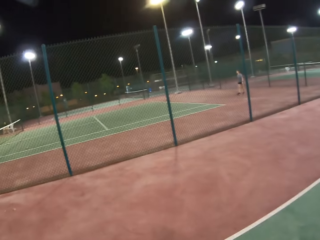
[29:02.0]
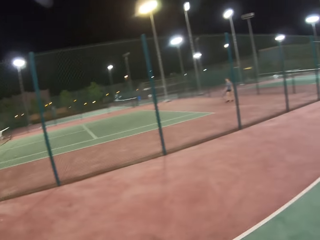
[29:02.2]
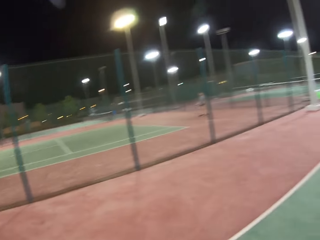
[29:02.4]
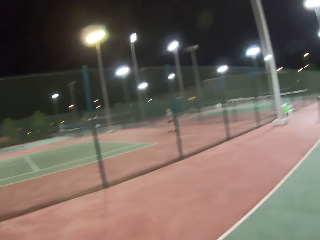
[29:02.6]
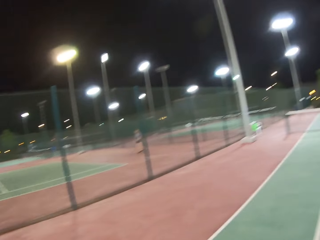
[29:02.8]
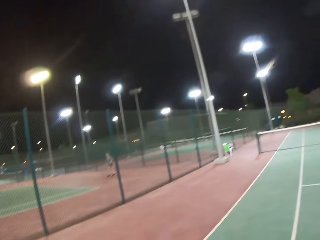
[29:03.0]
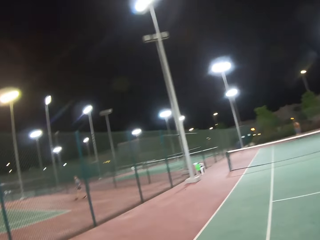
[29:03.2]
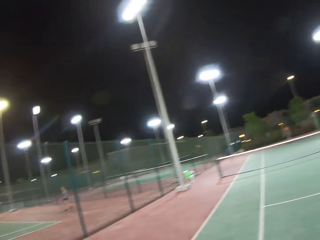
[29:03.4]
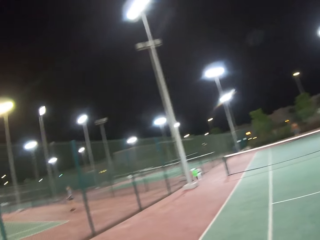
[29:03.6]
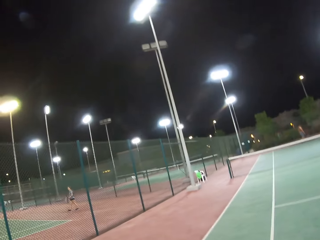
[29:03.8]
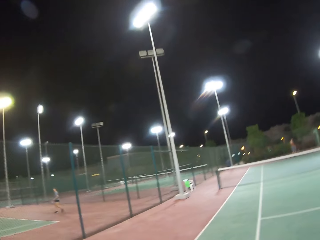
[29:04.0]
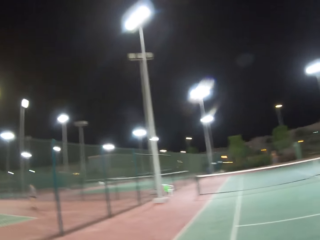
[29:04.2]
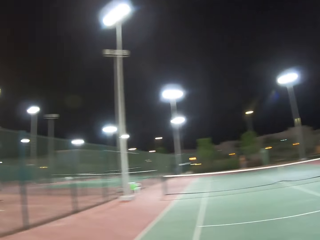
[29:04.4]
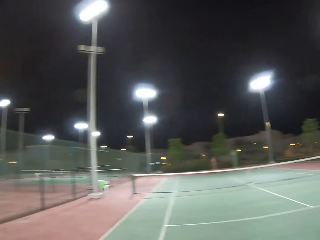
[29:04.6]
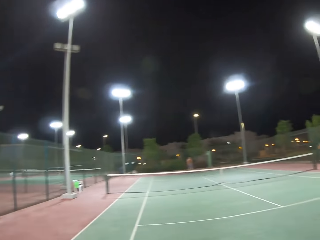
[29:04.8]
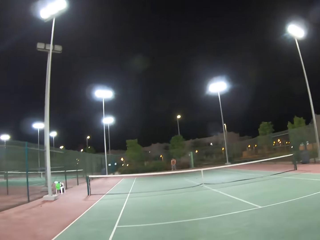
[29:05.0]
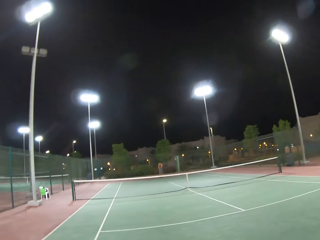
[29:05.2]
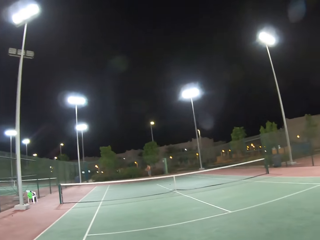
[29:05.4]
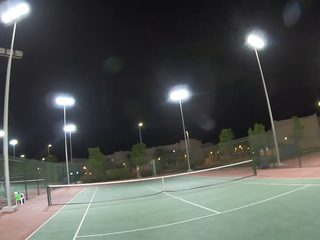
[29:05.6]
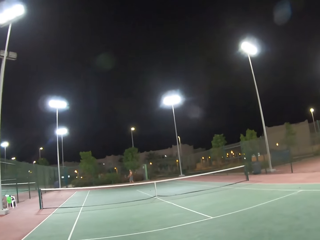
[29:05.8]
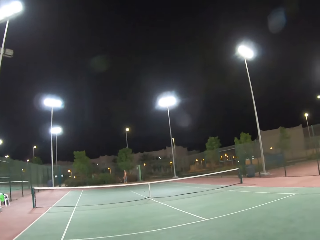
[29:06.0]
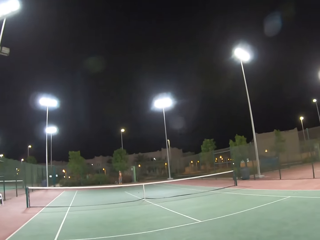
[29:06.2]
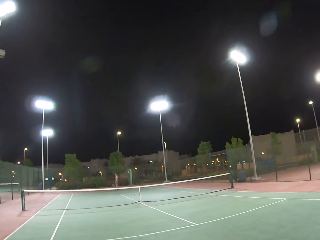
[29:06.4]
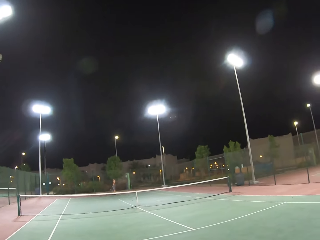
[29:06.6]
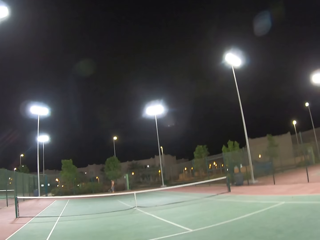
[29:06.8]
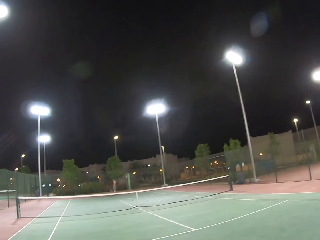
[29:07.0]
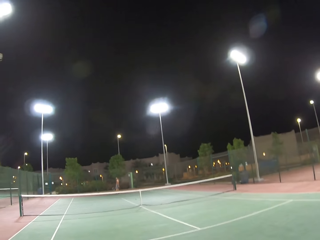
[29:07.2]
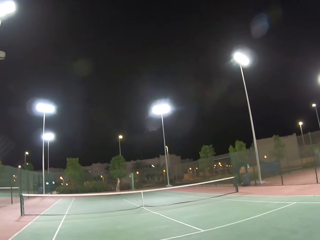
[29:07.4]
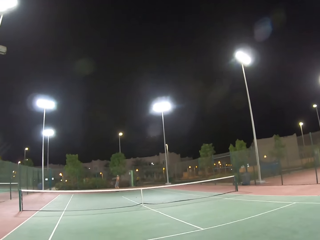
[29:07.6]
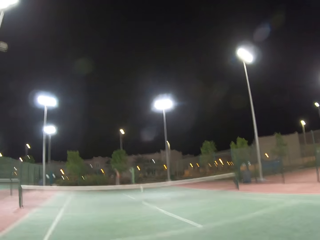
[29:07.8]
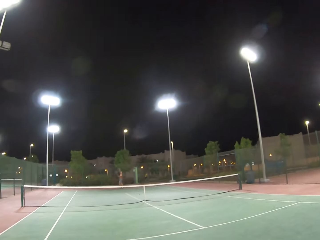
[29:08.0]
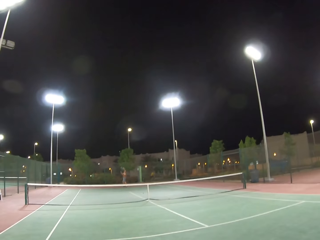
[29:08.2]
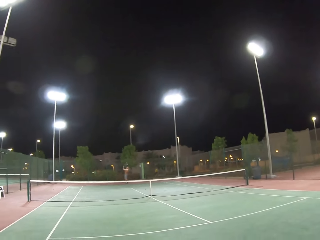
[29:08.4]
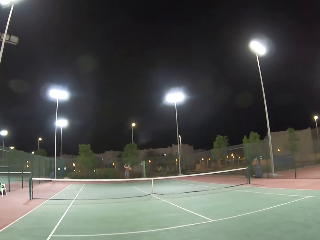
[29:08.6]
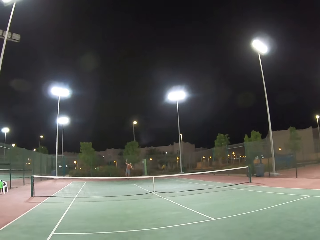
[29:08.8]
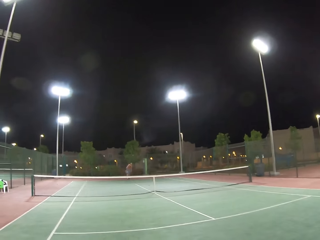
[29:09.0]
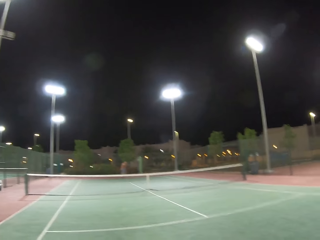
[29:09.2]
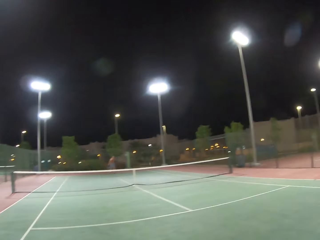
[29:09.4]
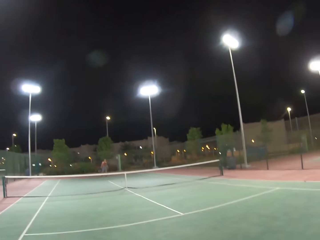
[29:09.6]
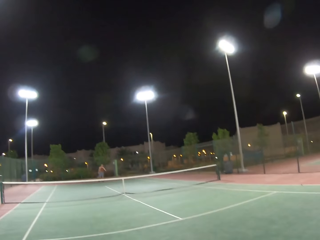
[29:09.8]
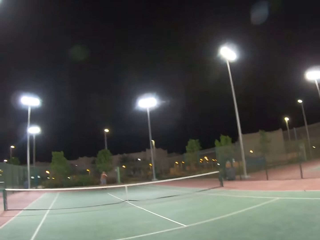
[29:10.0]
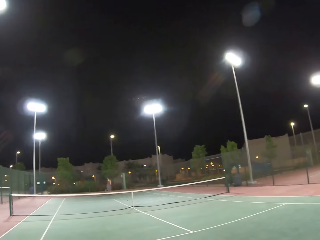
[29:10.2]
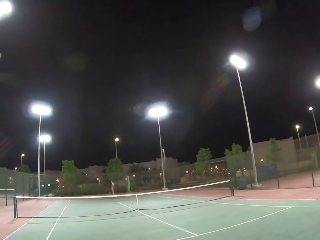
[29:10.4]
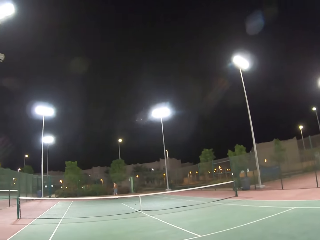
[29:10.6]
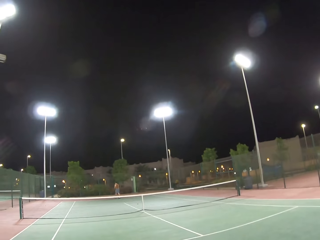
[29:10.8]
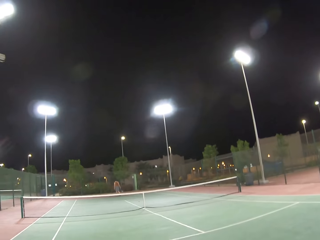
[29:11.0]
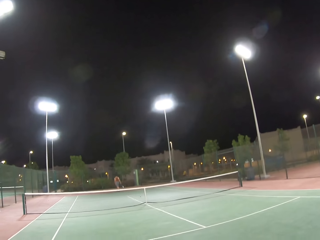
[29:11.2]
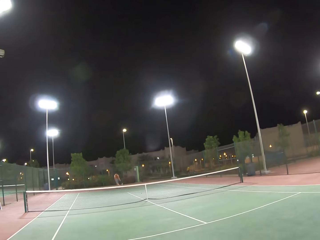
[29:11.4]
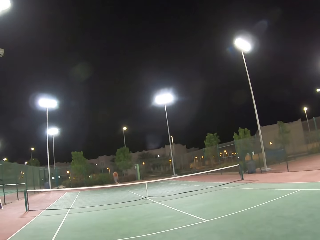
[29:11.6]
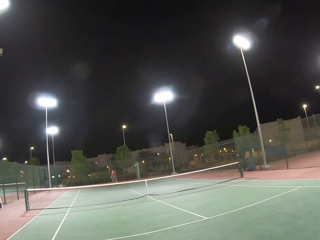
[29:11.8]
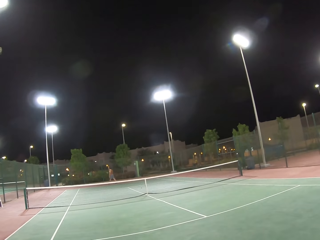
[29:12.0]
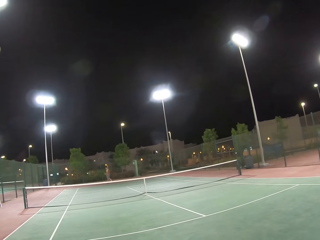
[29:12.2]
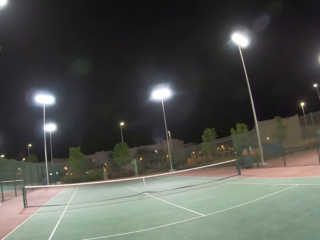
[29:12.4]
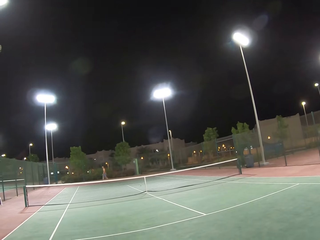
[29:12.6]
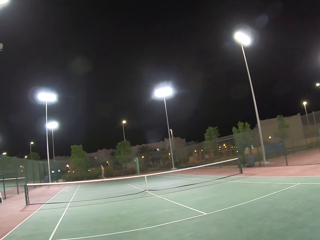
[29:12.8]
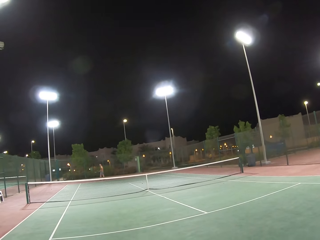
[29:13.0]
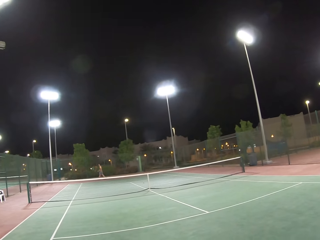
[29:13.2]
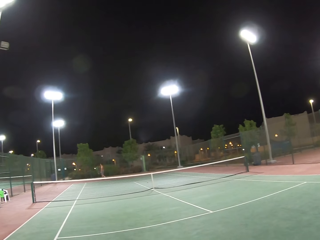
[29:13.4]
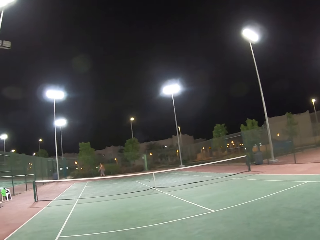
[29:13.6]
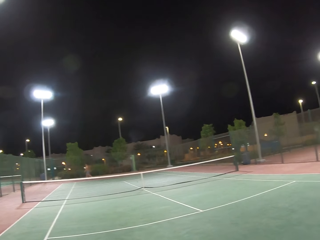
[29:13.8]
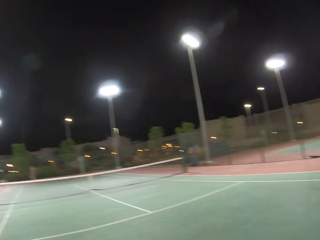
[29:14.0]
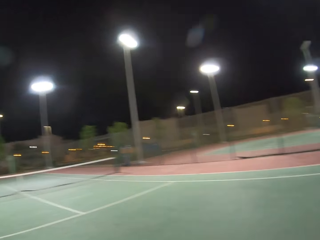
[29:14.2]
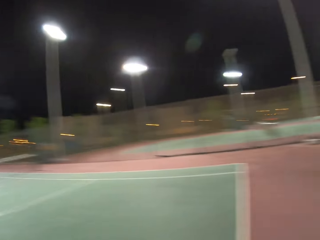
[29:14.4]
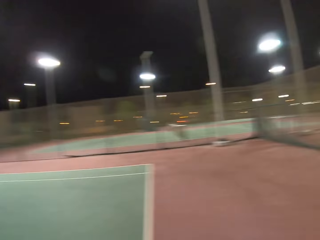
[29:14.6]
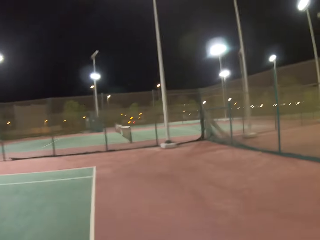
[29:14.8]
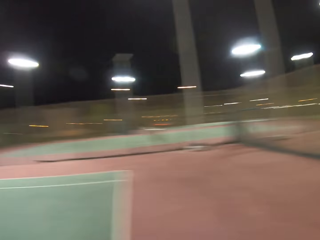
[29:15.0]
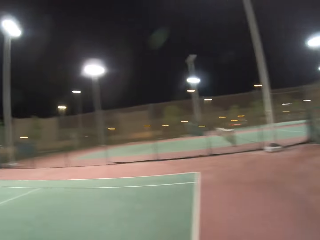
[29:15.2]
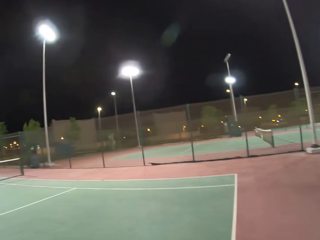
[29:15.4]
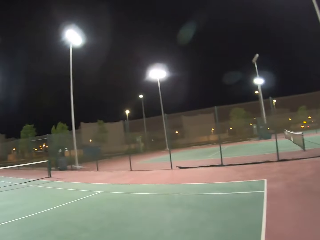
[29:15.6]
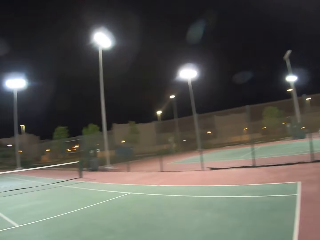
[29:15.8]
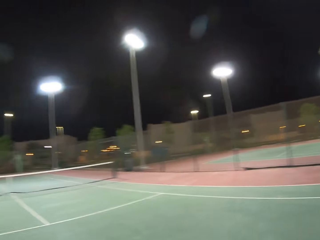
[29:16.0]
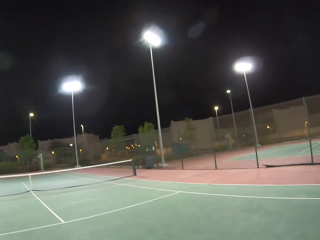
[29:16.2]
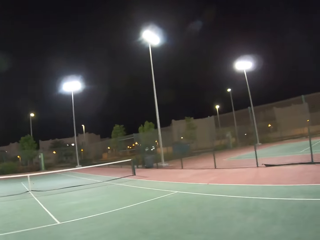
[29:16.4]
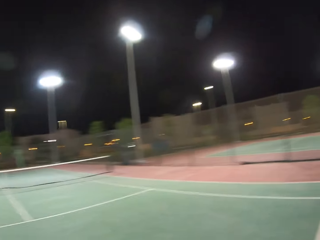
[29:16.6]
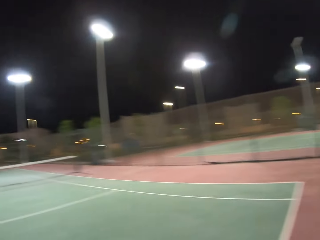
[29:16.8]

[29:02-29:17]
The camera wearer hits the ball and looks around the tennis court. A person moves around and removes a hand from the racket. The person throws a tennis ball and hits the tennis ball. The person walks around the tennis court. The camera wearer looks around the tennis court. Another person walks on the other side.
